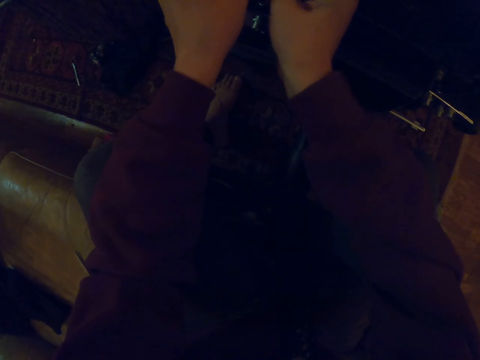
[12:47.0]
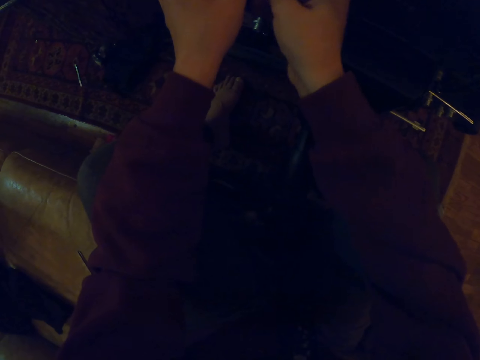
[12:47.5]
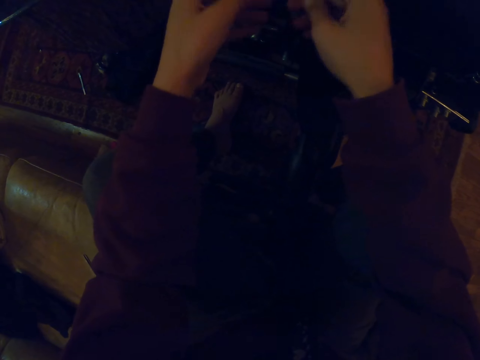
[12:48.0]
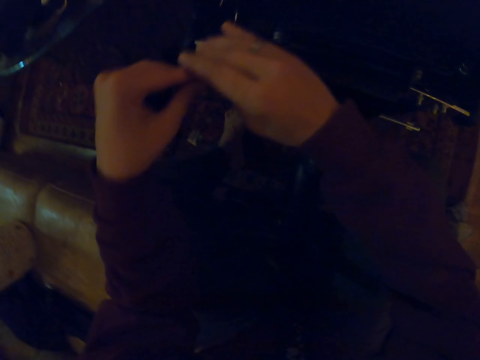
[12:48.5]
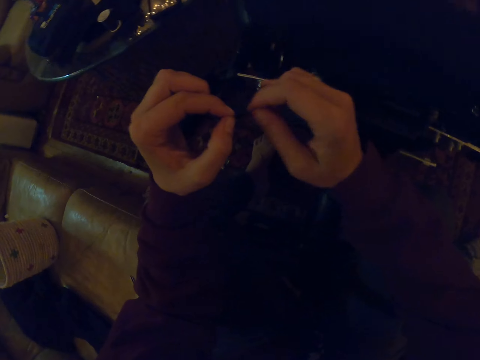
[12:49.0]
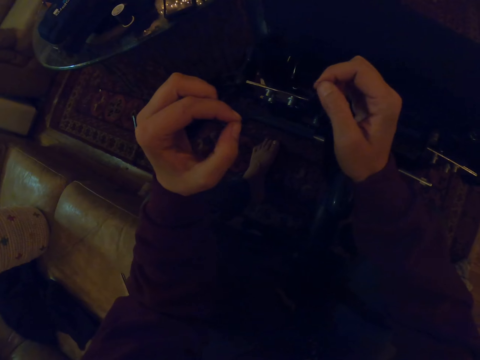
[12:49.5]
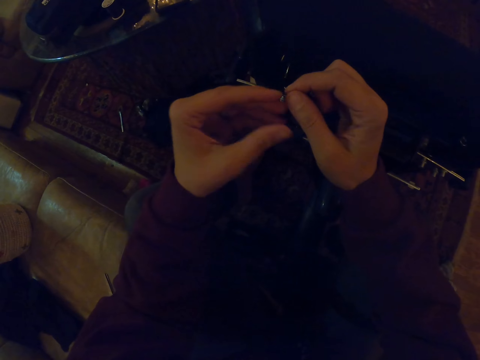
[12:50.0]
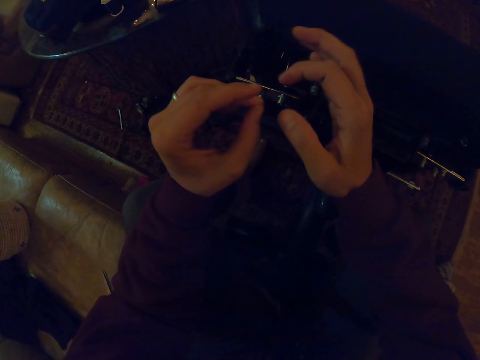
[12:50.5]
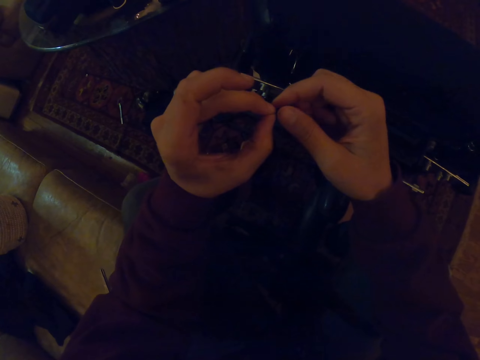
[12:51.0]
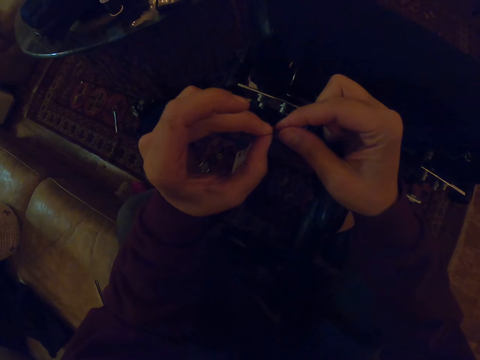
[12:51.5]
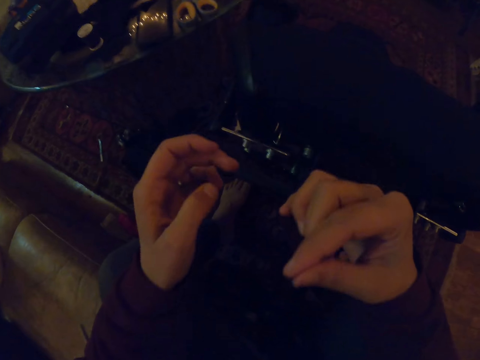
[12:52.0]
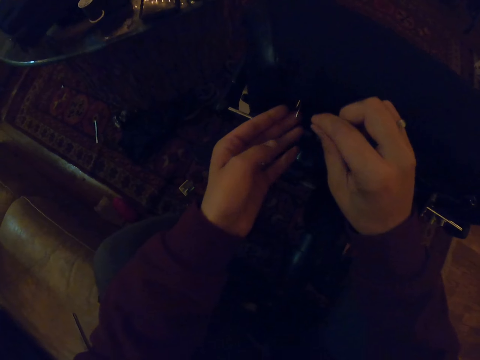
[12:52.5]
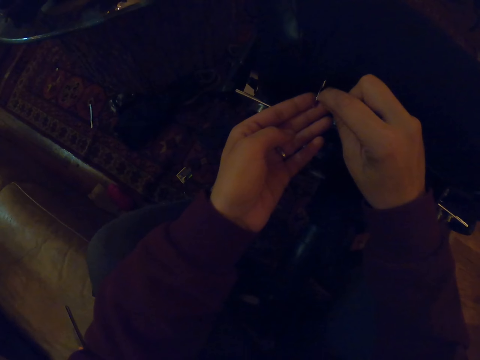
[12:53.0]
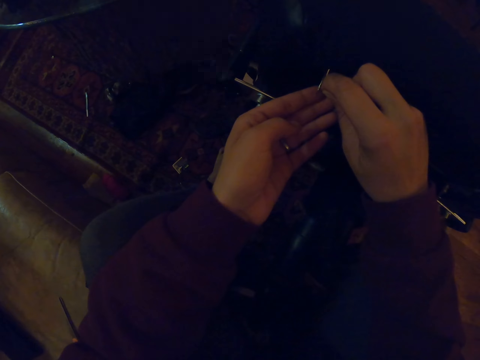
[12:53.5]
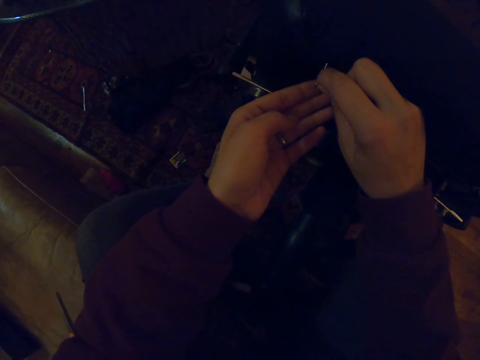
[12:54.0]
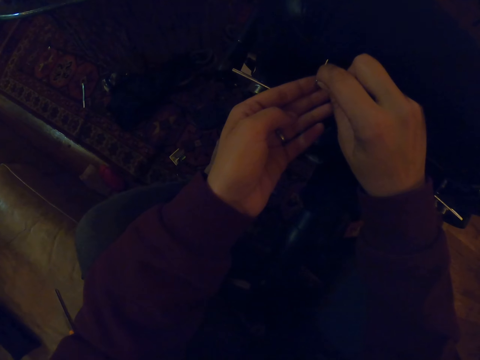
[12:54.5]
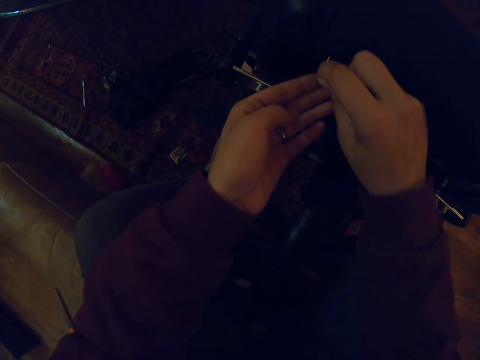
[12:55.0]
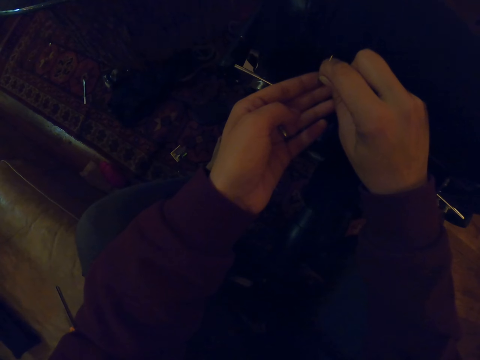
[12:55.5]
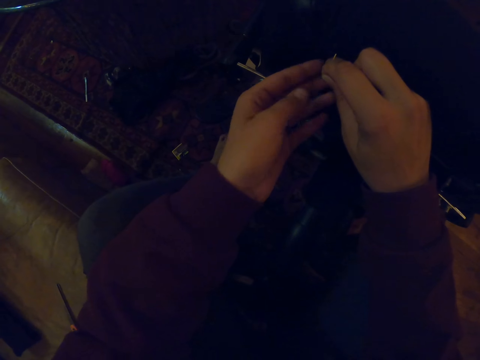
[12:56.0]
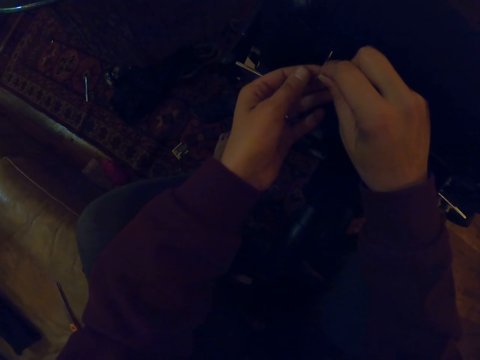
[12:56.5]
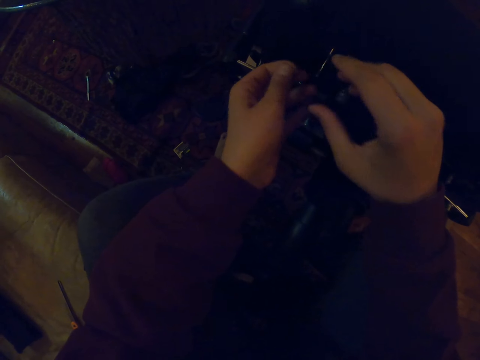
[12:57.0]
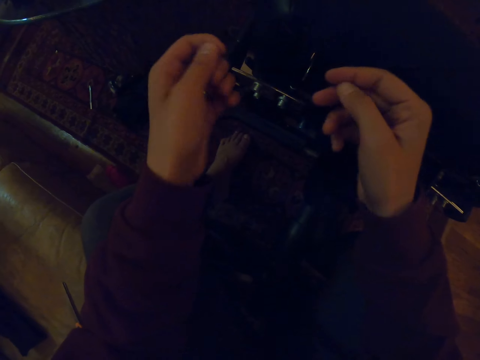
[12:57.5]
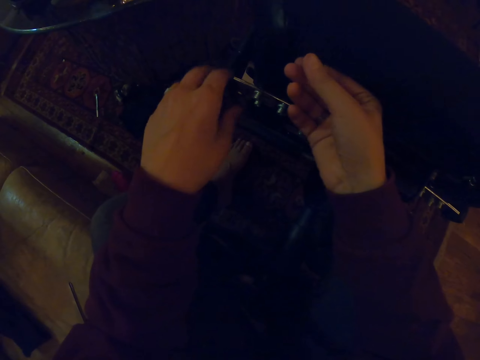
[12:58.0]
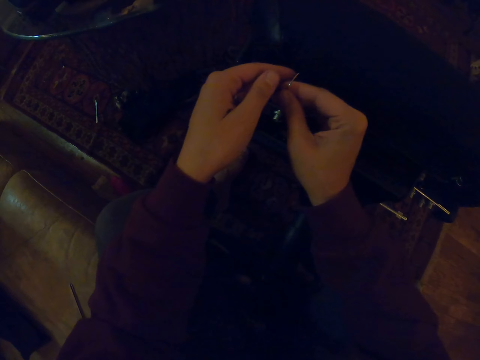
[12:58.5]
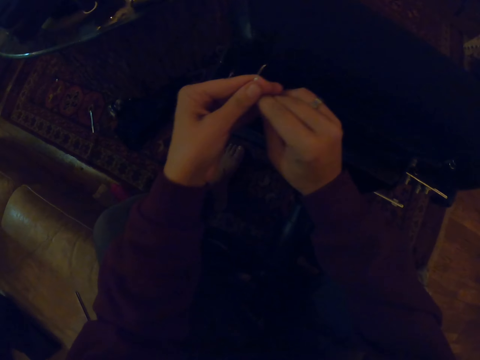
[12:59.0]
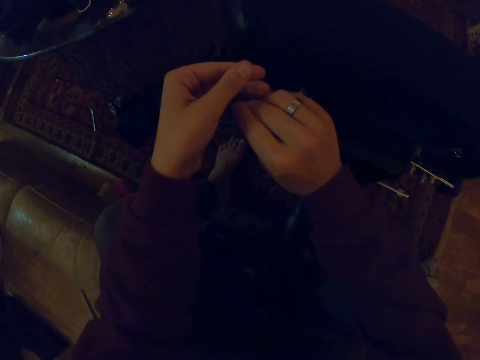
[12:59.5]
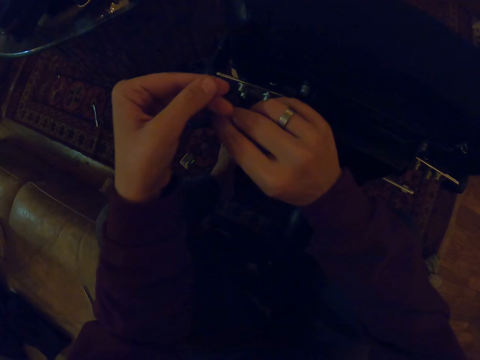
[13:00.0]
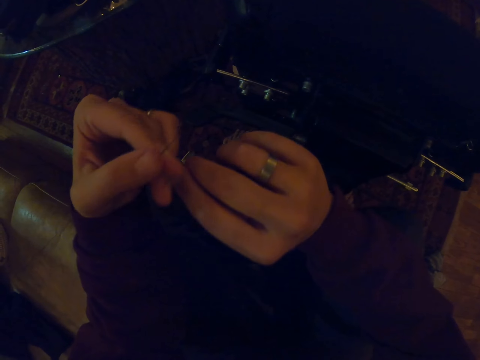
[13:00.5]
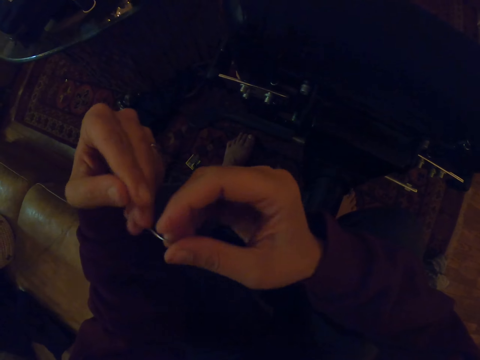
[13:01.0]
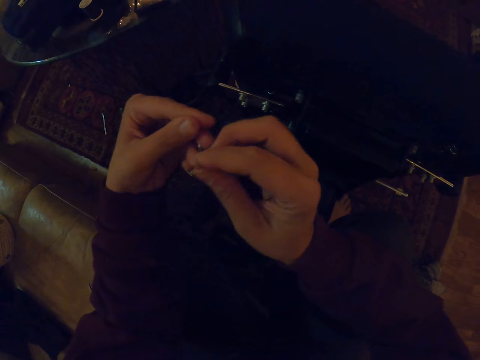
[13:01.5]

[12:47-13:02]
The camera wearer pulls the sewing thread. They put the sewing thread in the needle. They pull the sewing thread. They pull the curved needle.

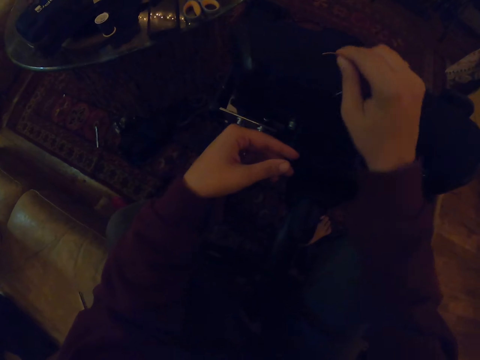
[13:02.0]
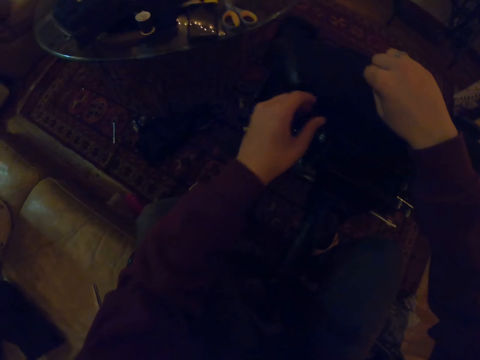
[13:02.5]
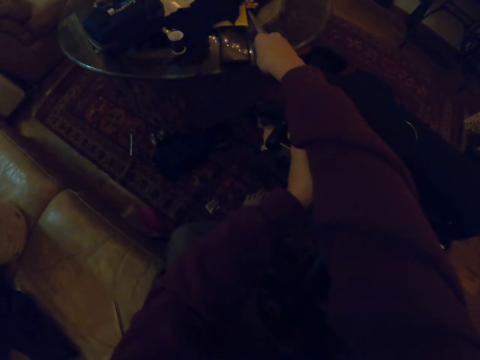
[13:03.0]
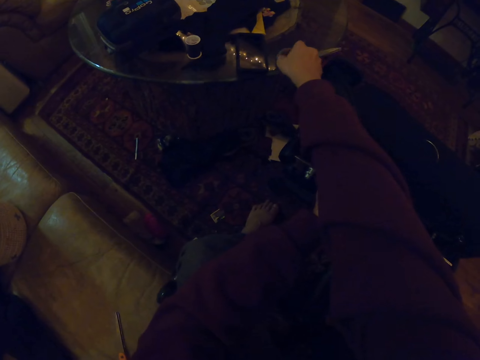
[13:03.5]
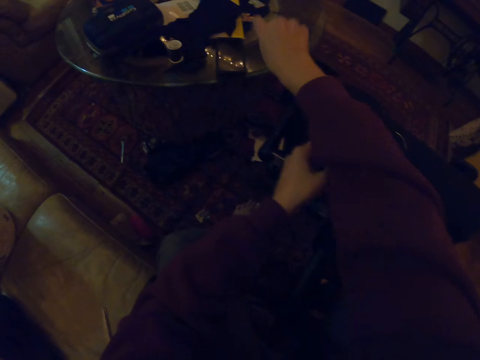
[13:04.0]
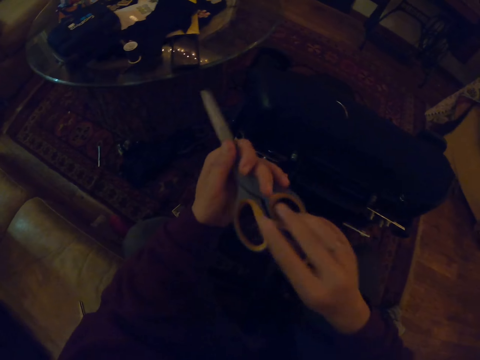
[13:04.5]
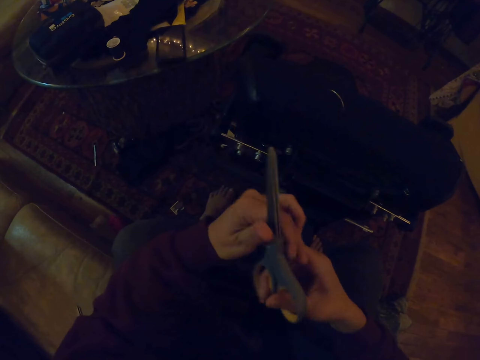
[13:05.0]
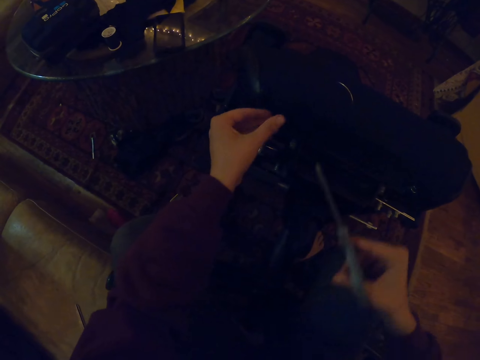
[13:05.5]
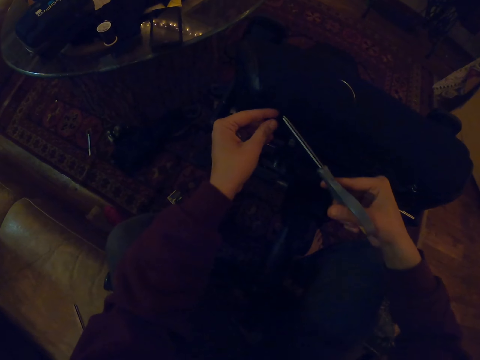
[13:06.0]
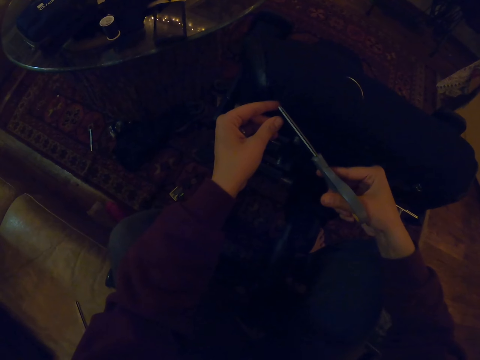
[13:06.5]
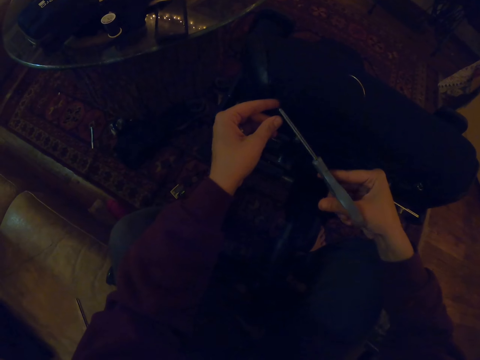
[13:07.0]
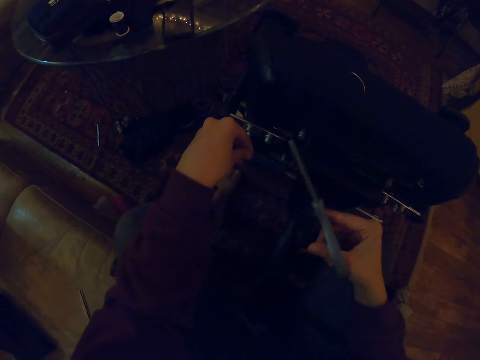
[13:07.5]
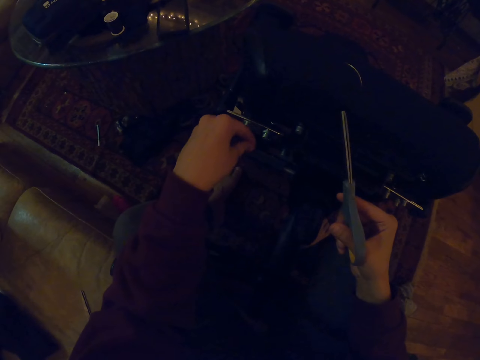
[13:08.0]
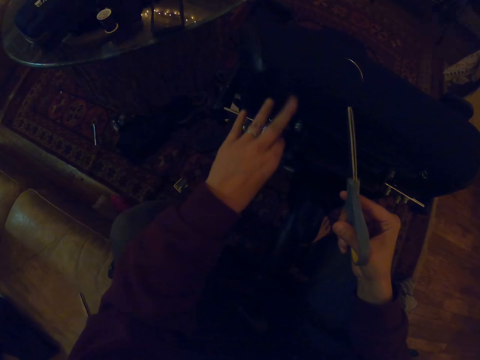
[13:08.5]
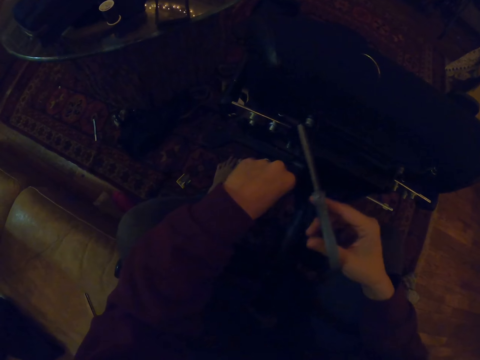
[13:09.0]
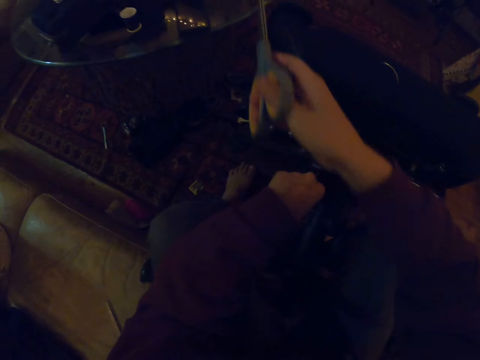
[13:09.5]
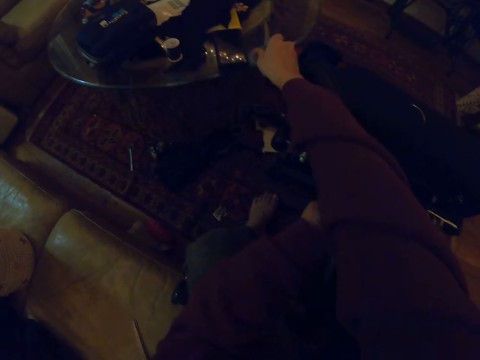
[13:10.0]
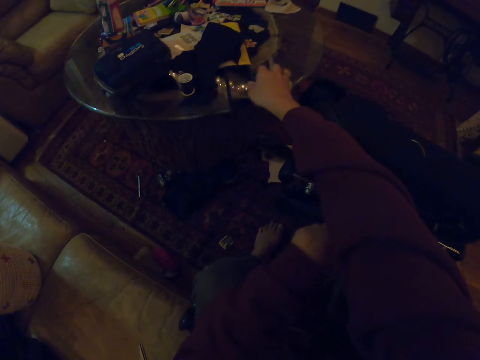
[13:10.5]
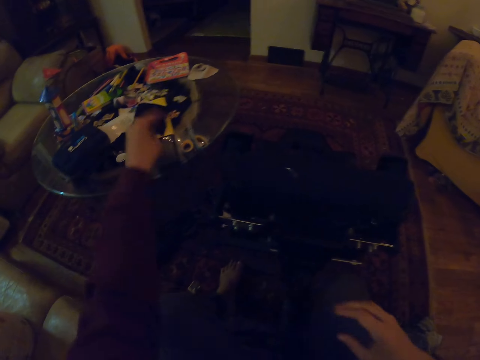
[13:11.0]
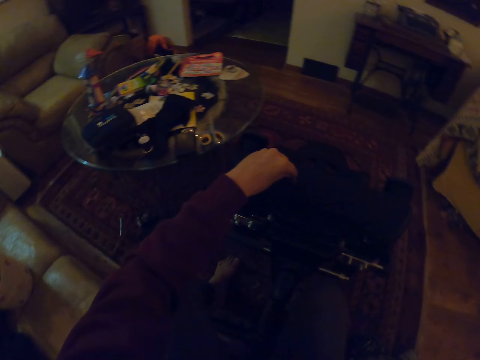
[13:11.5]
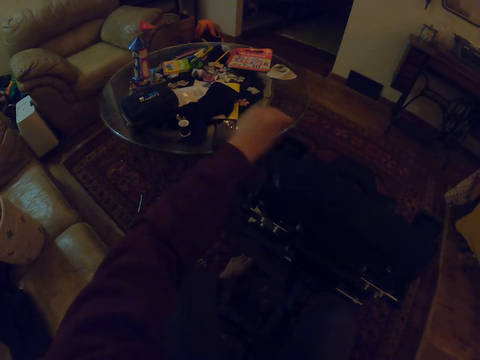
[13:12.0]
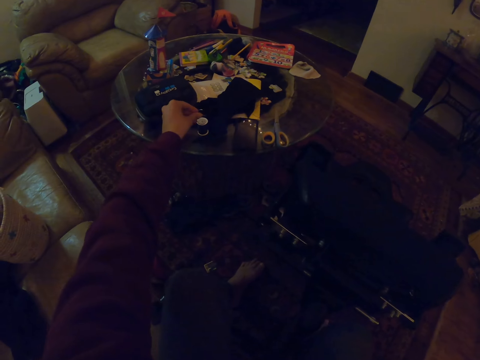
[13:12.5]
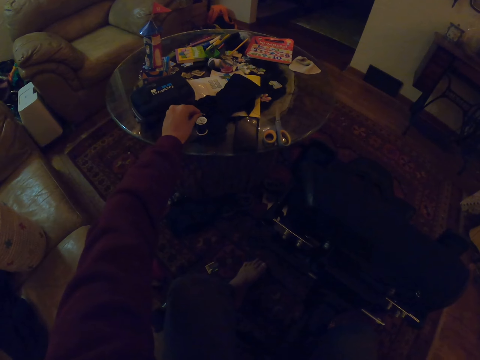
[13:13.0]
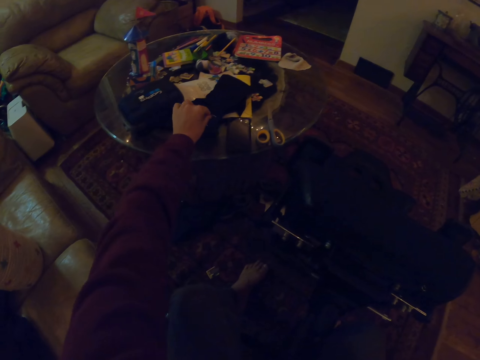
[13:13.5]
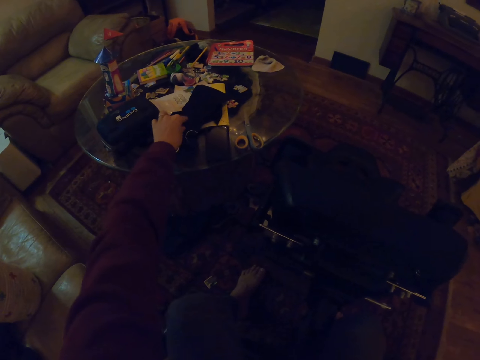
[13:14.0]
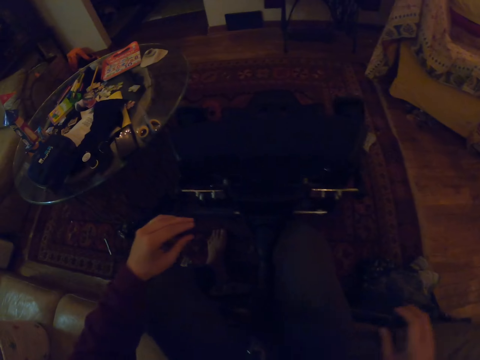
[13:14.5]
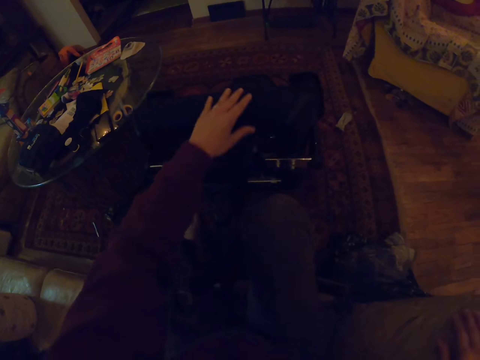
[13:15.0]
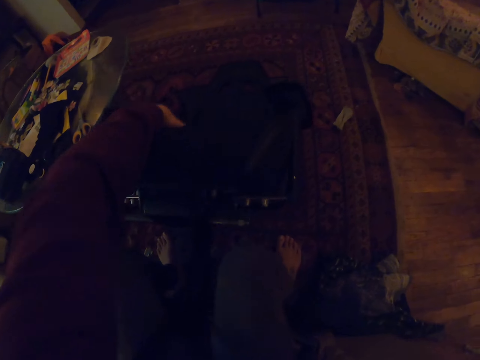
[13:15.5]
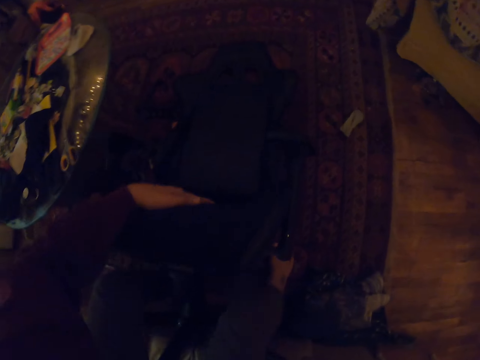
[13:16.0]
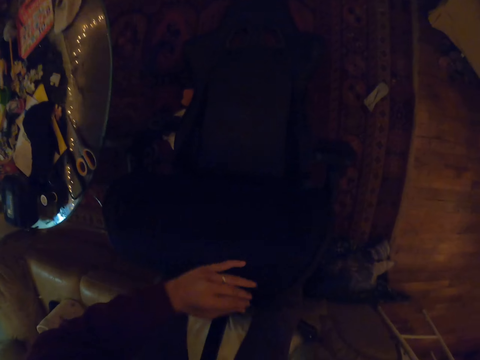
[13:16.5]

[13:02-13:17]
The camera wearer puts the curved needle in the chair. They take the scissors from the tray. They hold the sewing thread with the left hand. They cut the sewing thread with the scissors. They touch the chair with the left hand. They put the pair of scissors on the table. They pick up the curved needle. They put the curved needle on the table. They touch the chair.
